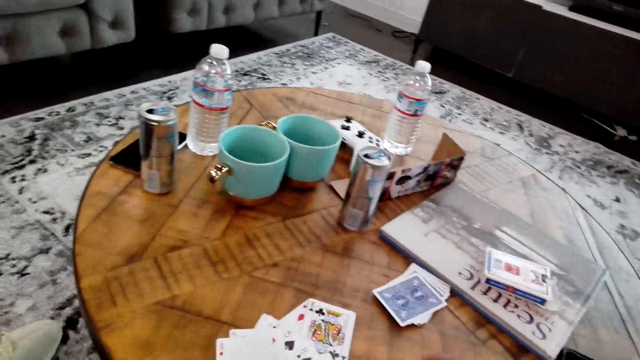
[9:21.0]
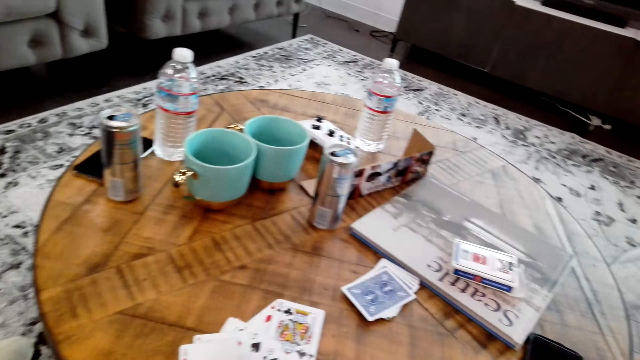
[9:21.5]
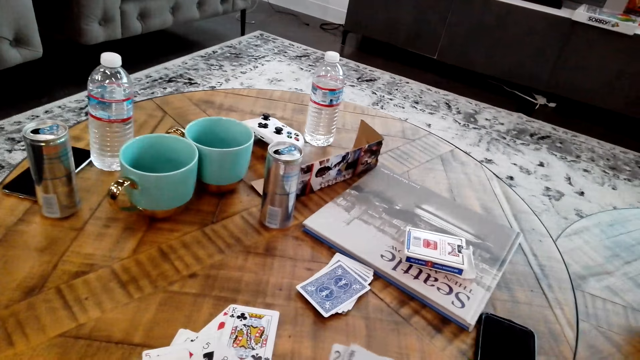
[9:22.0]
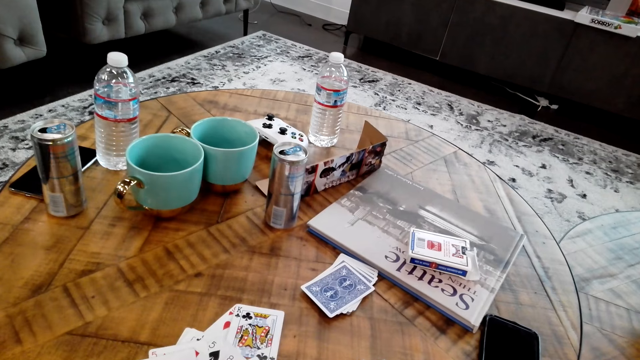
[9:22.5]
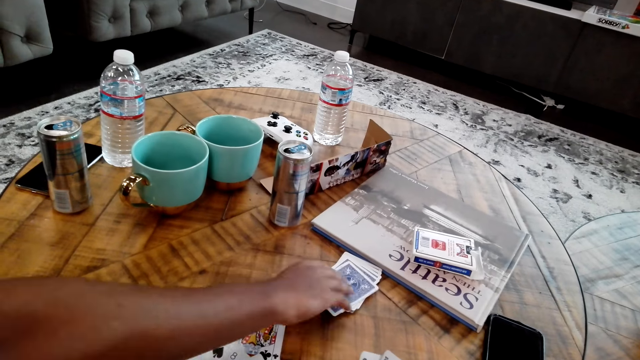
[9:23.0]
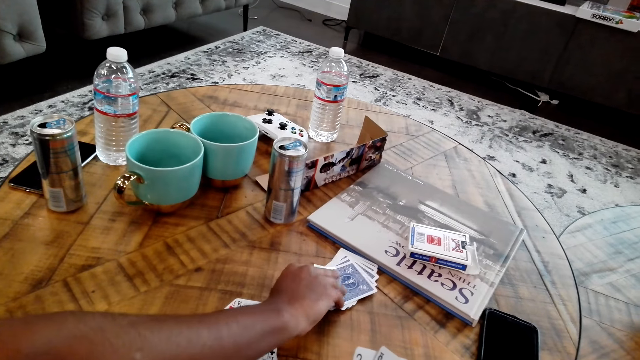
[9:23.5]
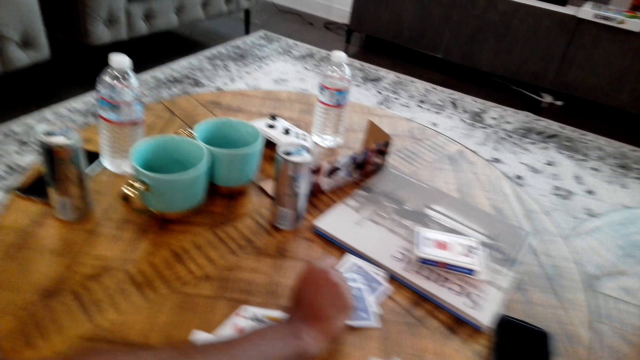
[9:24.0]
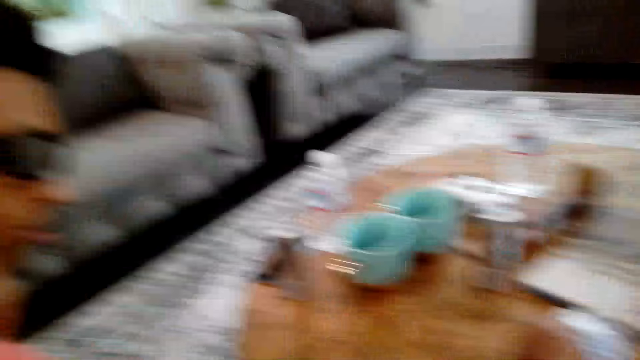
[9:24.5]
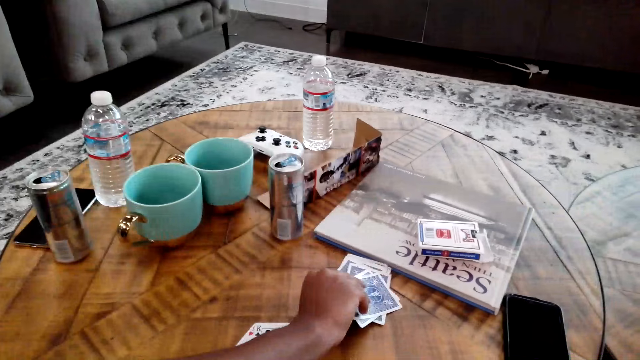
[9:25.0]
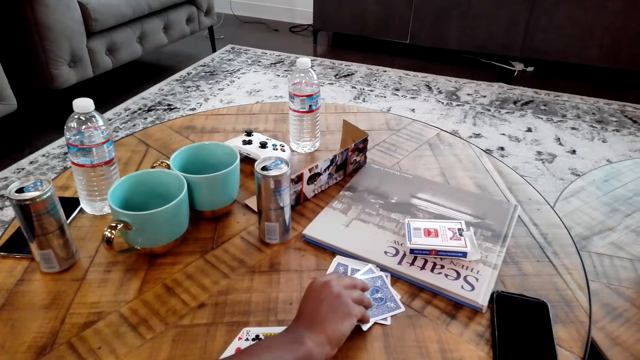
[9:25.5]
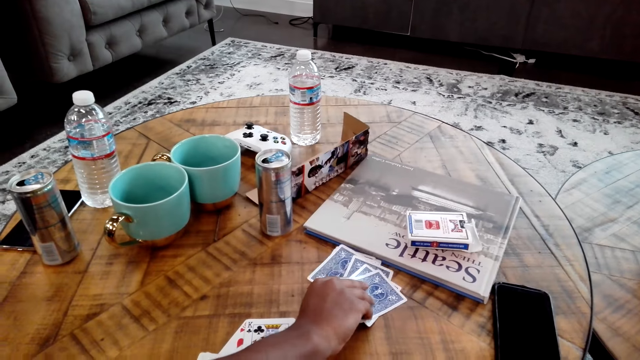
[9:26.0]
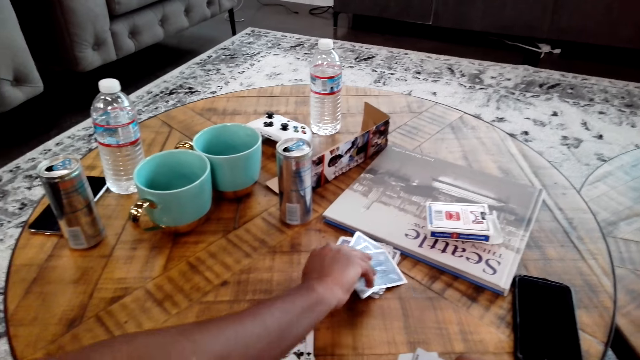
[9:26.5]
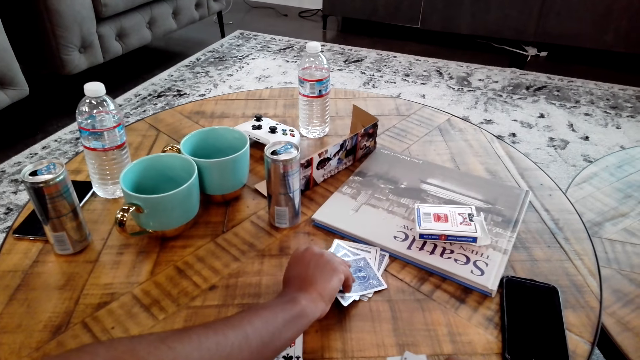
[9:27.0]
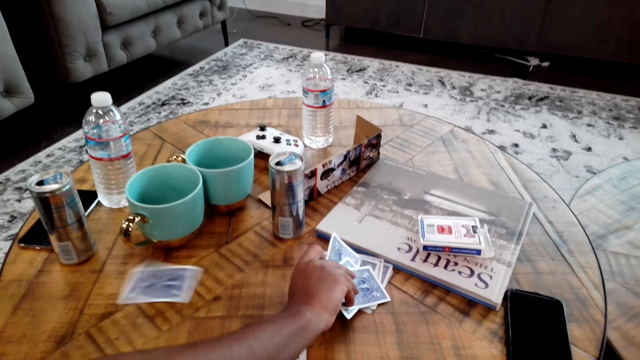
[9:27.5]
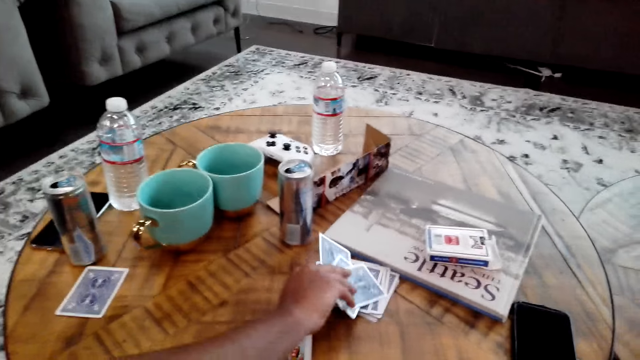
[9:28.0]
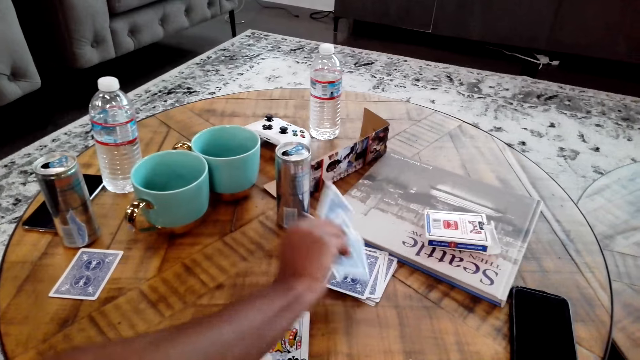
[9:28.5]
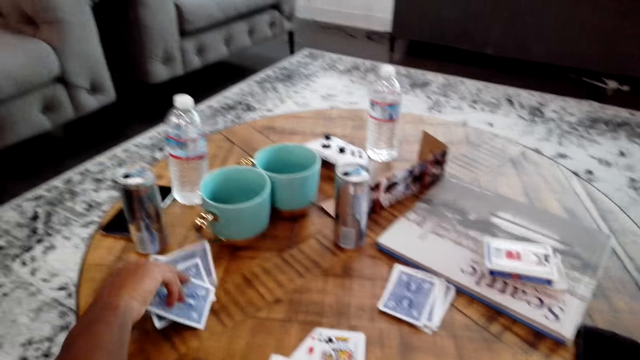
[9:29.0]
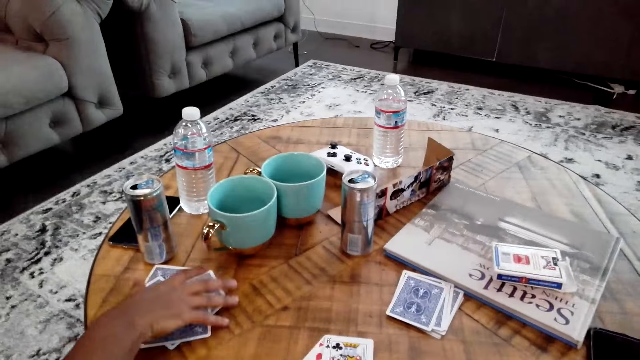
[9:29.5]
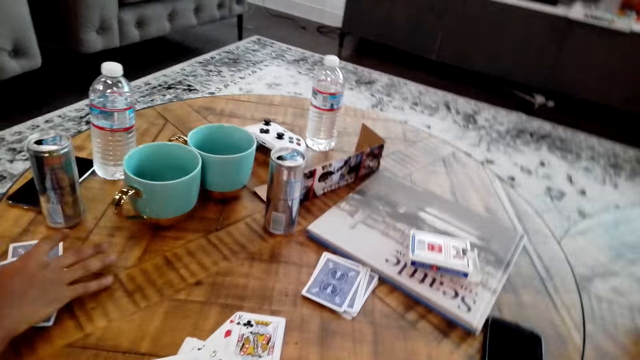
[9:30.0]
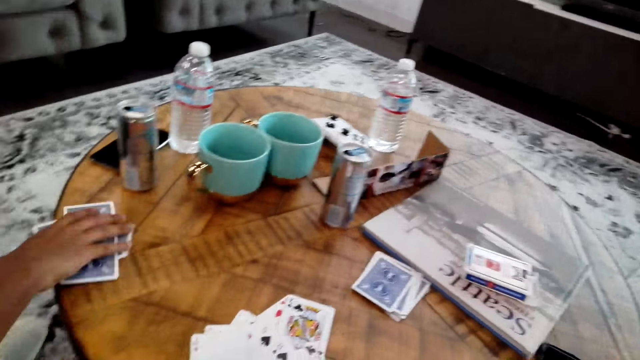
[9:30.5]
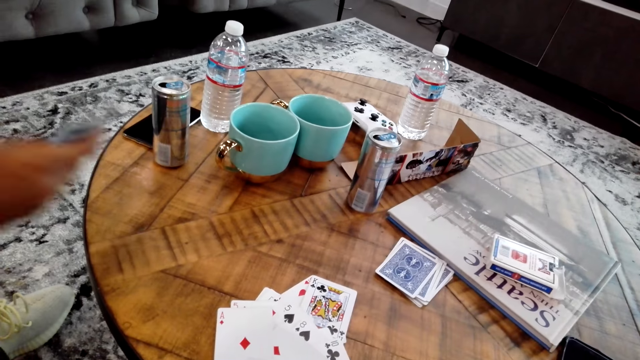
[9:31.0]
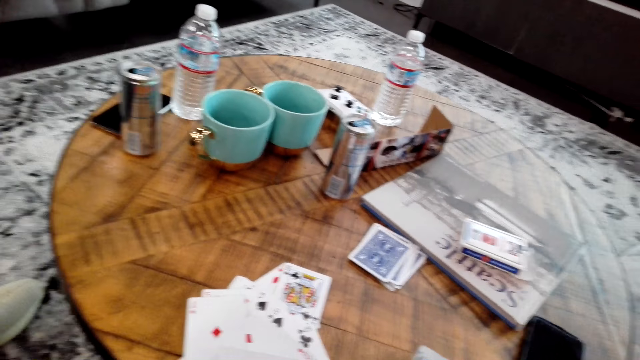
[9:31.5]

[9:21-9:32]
A man moves a card. The man picks cards from the table.

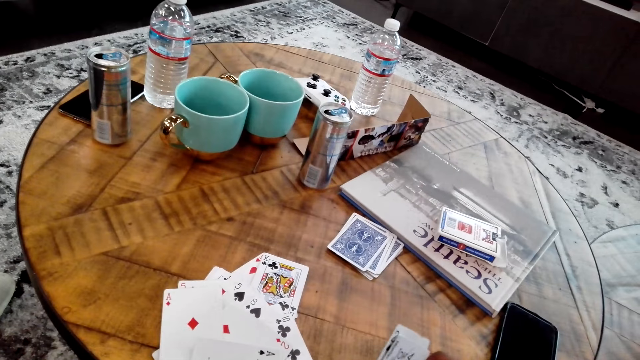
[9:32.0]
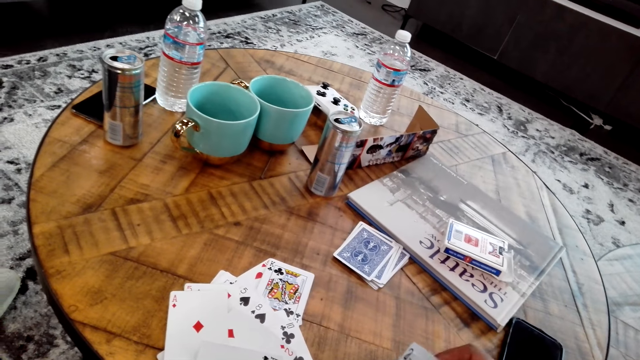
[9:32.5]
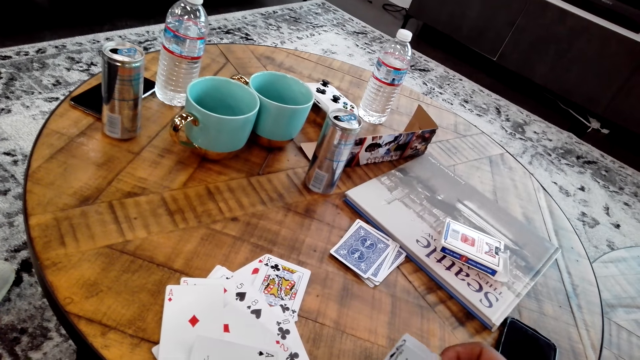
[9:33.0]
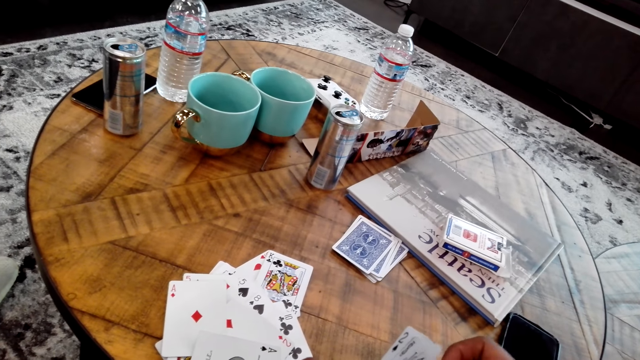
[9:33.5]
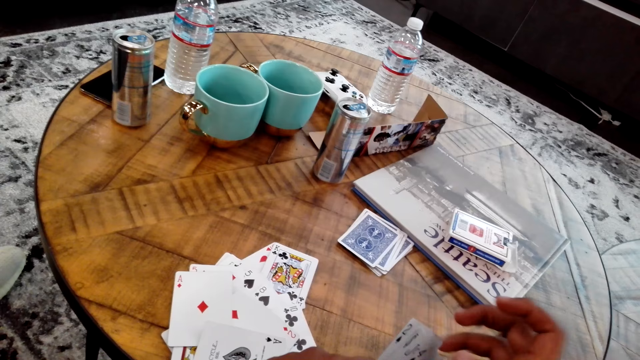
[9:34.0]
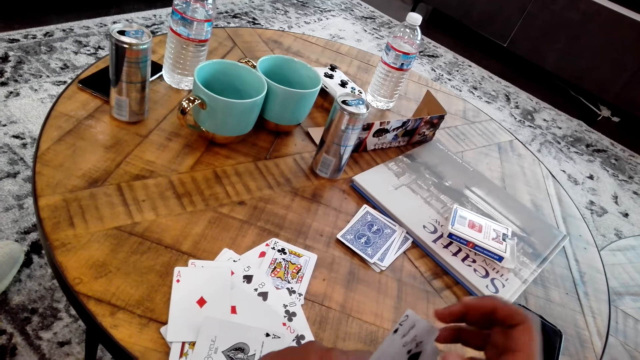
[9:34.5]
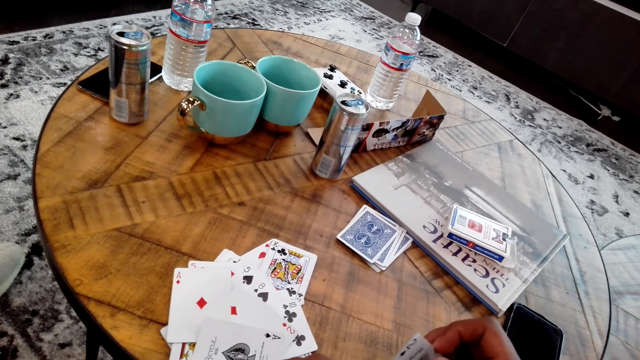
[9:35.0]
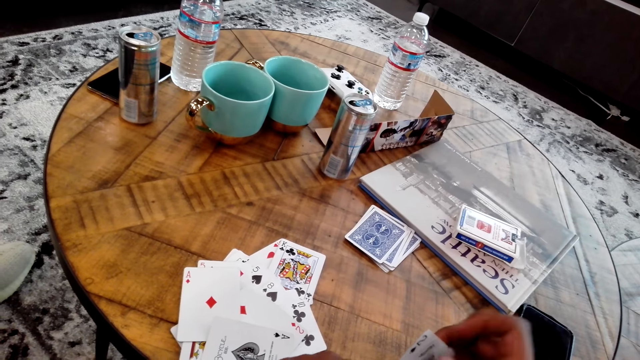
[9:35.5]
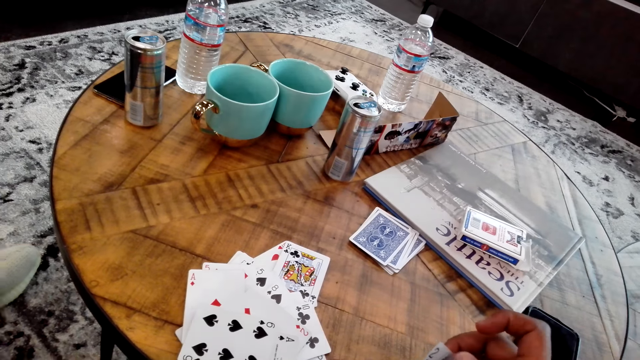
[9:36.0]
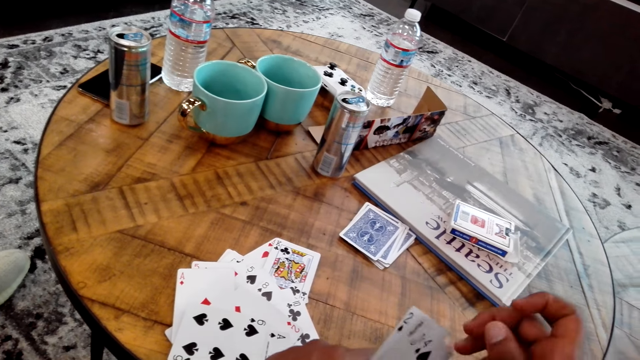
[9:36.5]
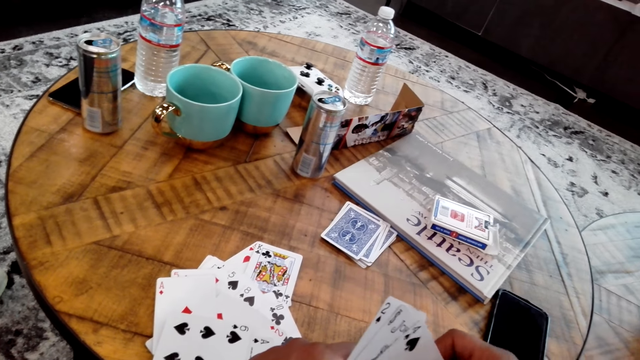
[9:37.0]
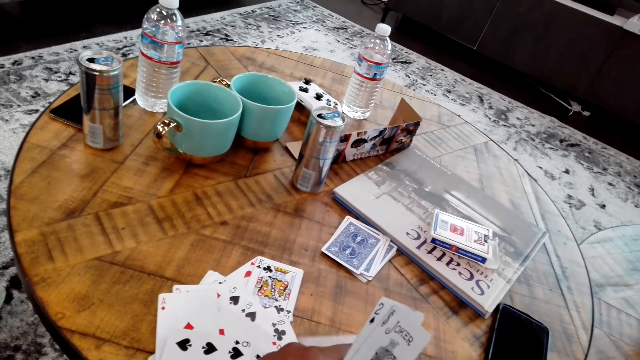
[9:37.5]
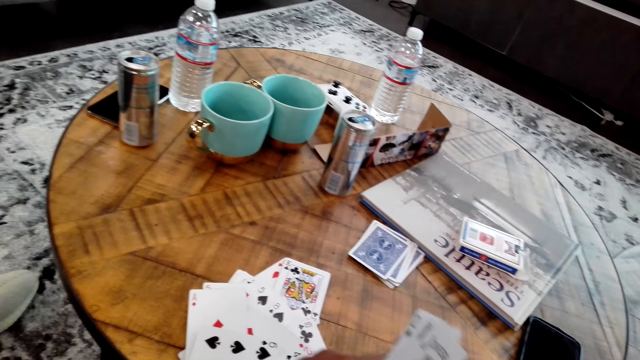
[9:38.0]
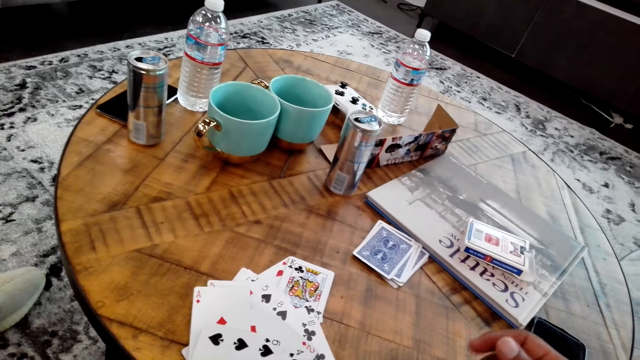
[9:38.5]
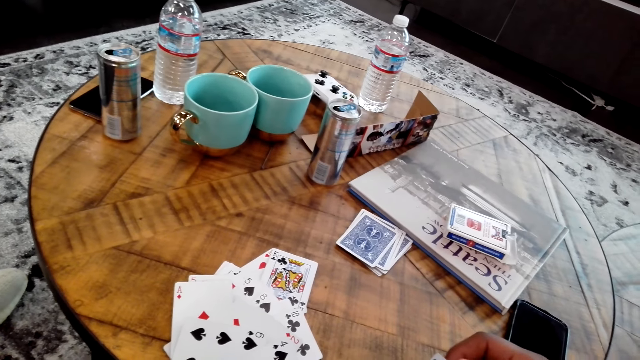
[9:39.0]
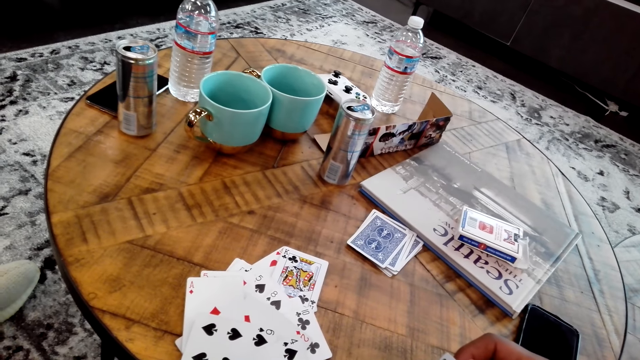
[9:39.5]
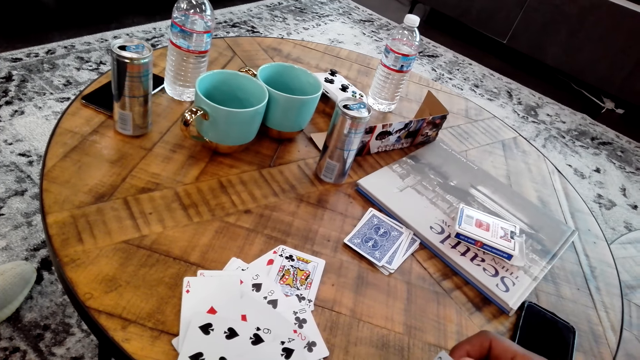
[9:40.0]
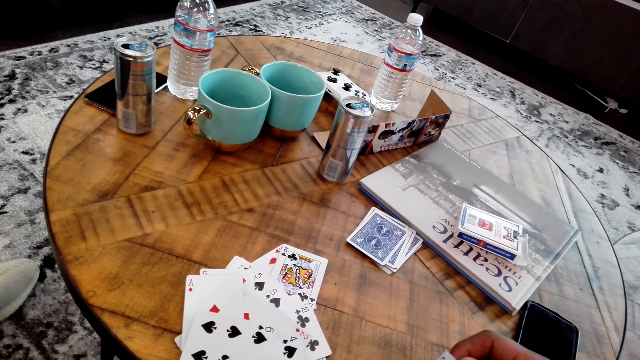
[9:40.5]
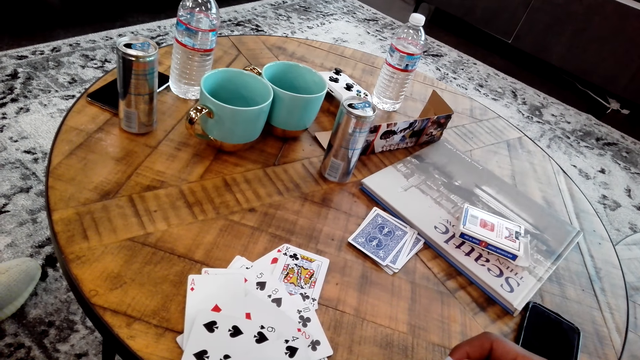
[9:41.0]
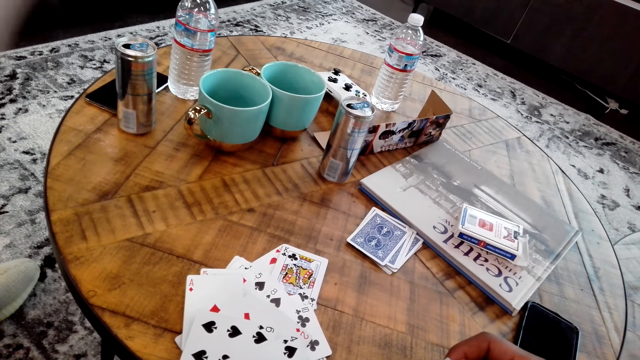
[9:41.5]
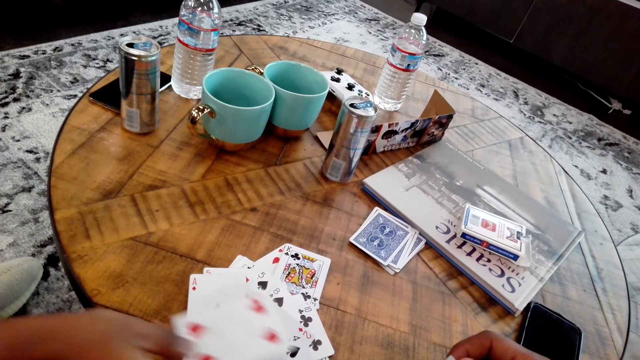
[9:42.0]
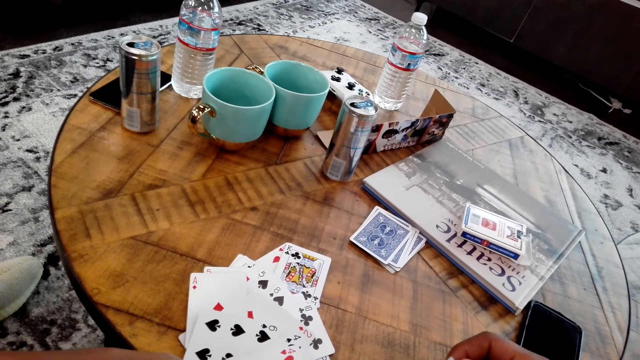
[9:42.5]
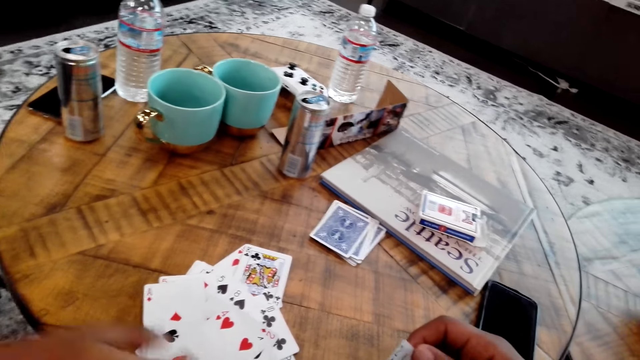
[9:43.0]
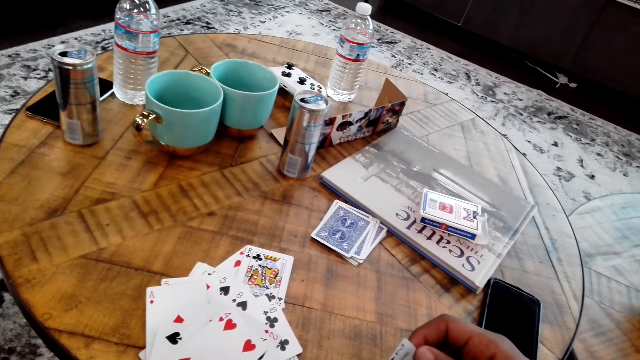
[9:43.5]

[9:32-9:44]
The camera wearer moves cards in his hands. A man places a card on the table. The camera wearer places a card on the table. The man places a card on the table.
